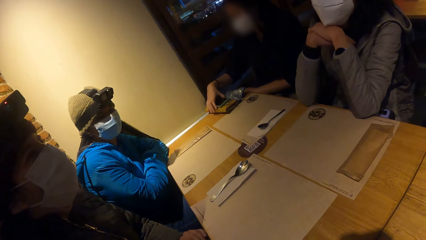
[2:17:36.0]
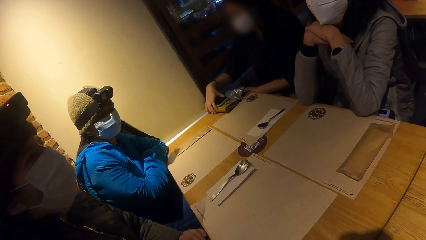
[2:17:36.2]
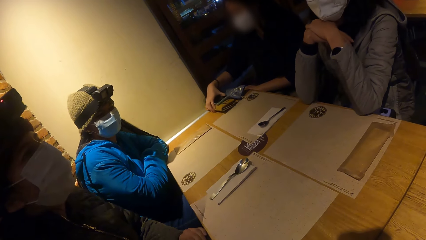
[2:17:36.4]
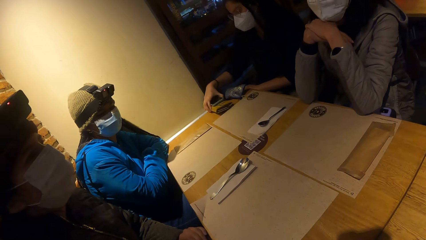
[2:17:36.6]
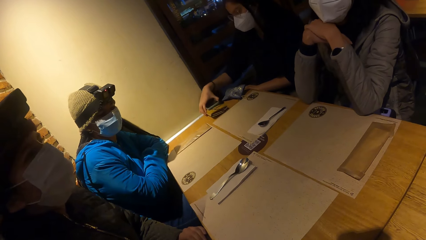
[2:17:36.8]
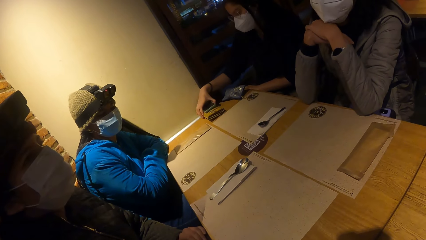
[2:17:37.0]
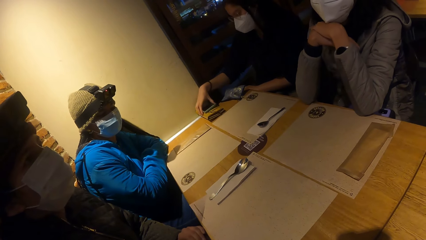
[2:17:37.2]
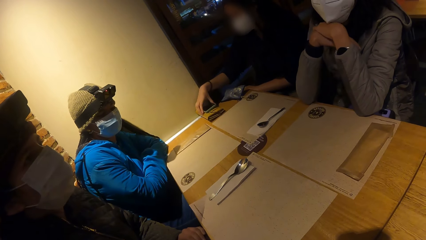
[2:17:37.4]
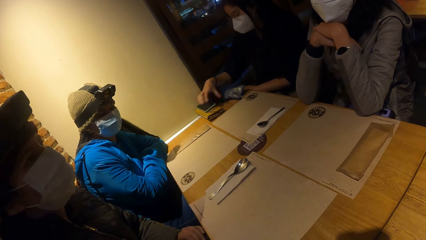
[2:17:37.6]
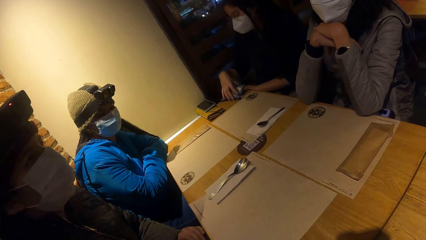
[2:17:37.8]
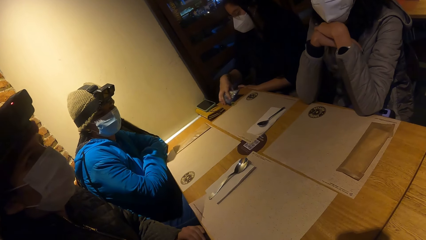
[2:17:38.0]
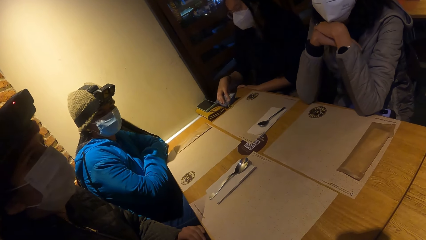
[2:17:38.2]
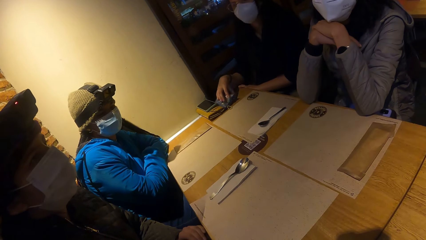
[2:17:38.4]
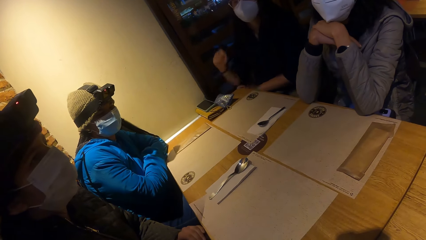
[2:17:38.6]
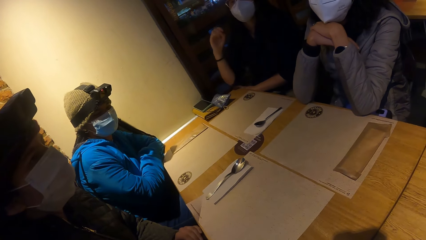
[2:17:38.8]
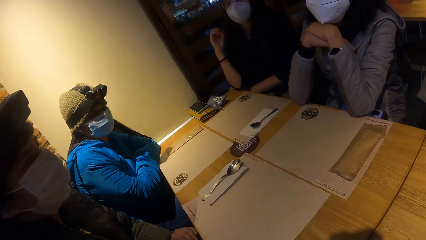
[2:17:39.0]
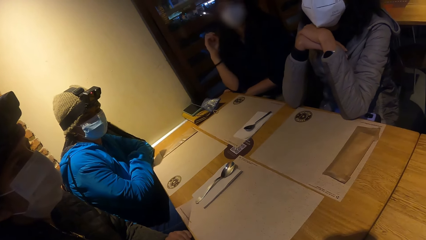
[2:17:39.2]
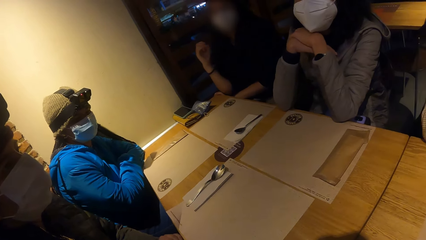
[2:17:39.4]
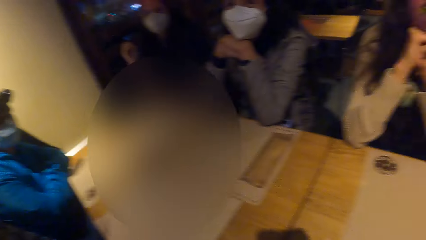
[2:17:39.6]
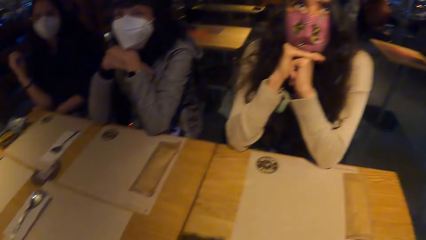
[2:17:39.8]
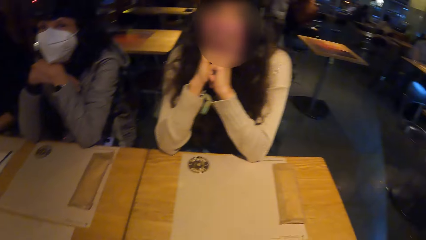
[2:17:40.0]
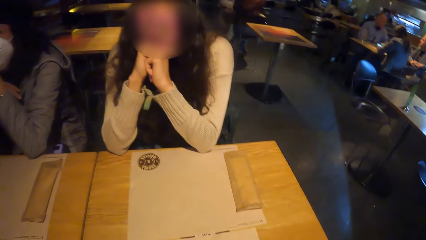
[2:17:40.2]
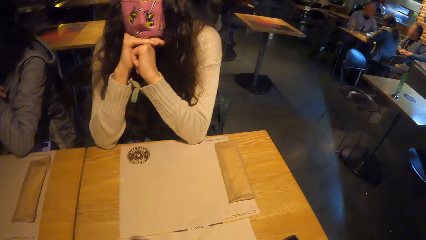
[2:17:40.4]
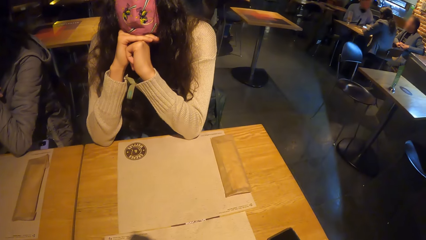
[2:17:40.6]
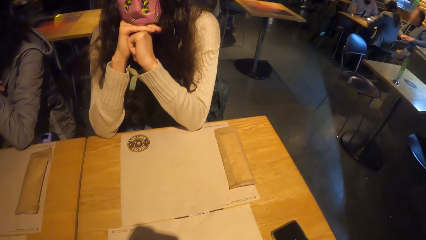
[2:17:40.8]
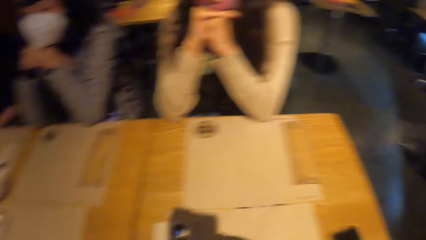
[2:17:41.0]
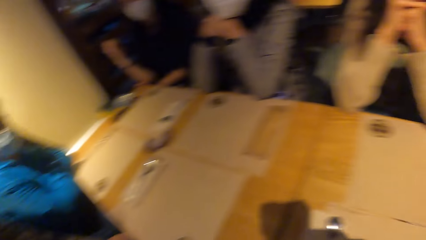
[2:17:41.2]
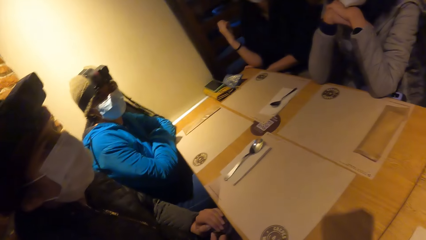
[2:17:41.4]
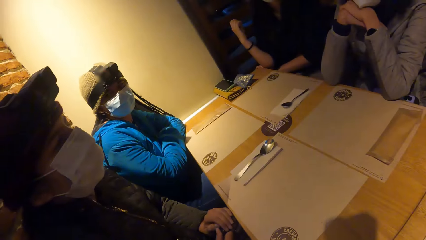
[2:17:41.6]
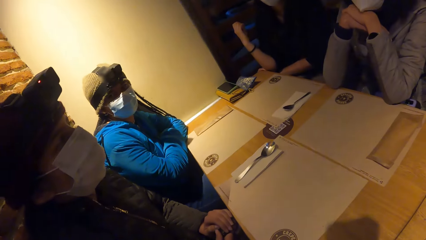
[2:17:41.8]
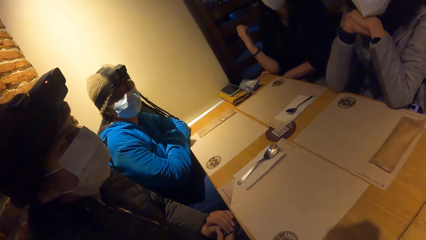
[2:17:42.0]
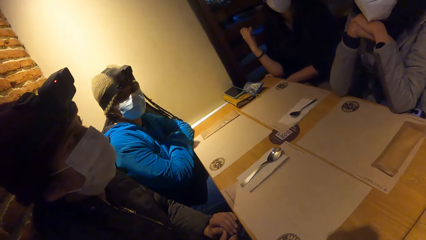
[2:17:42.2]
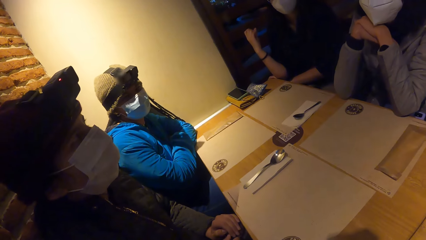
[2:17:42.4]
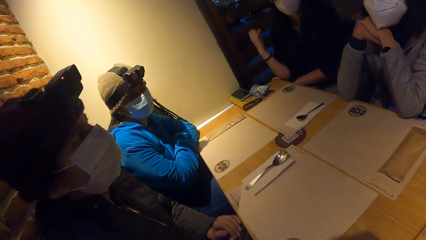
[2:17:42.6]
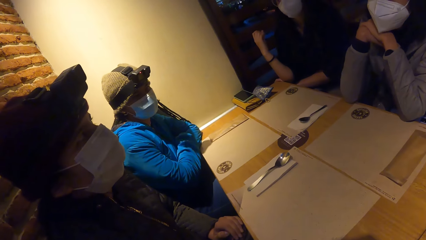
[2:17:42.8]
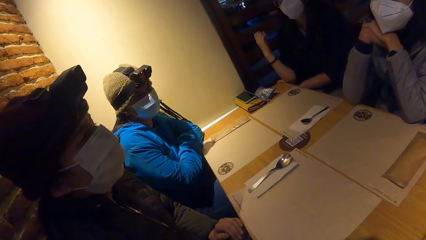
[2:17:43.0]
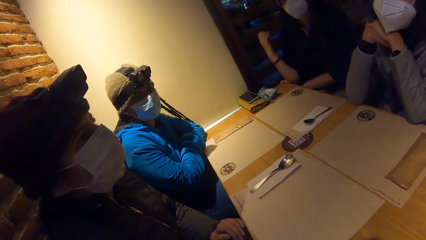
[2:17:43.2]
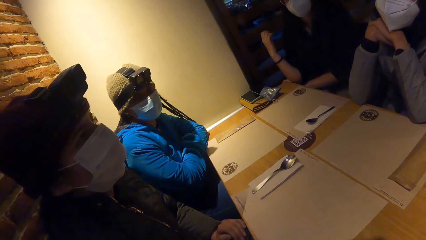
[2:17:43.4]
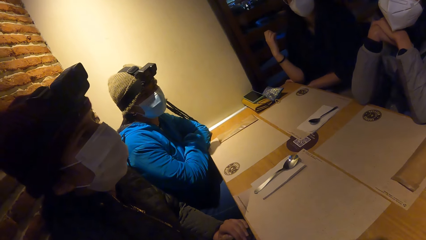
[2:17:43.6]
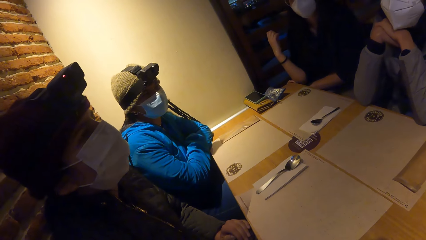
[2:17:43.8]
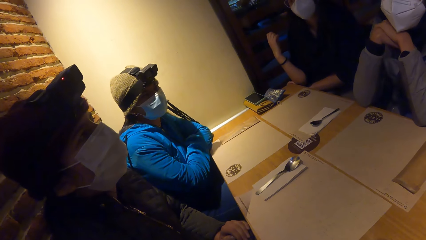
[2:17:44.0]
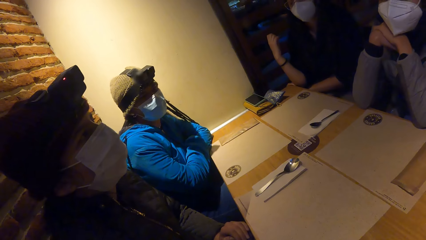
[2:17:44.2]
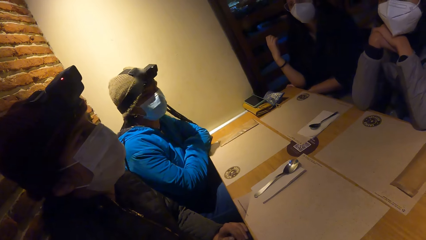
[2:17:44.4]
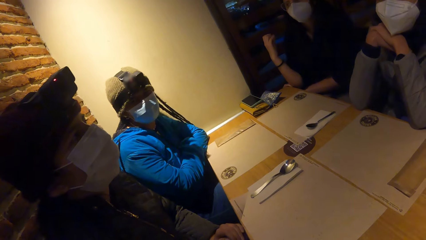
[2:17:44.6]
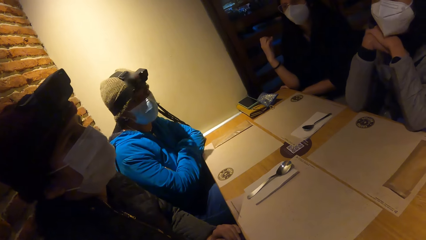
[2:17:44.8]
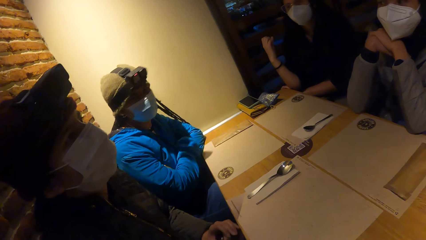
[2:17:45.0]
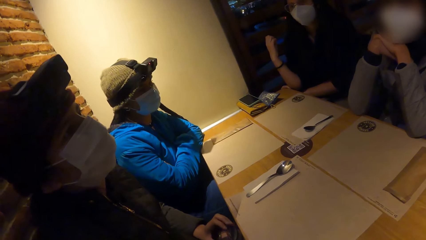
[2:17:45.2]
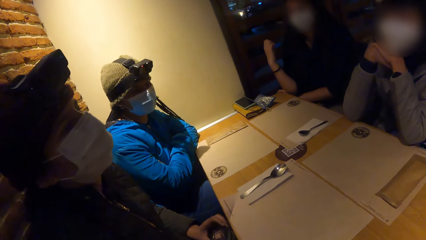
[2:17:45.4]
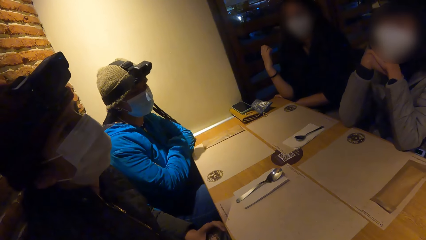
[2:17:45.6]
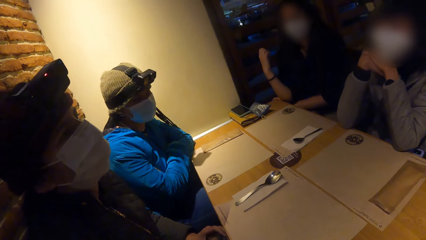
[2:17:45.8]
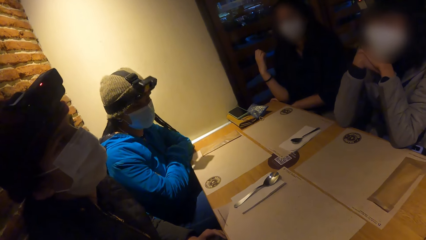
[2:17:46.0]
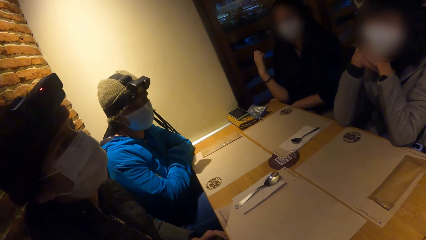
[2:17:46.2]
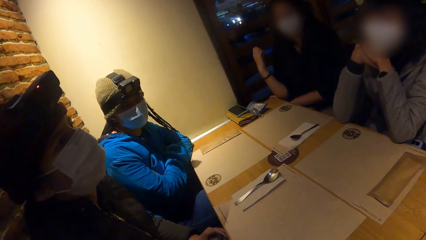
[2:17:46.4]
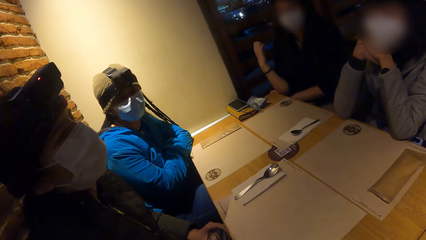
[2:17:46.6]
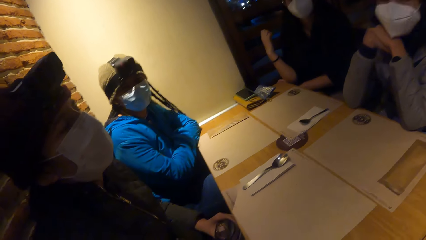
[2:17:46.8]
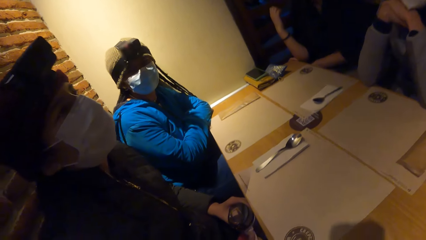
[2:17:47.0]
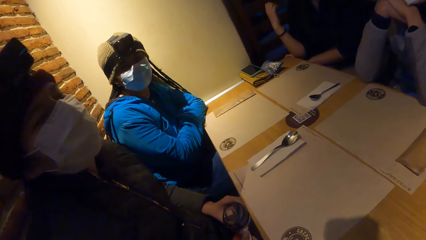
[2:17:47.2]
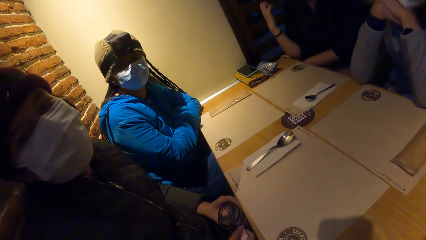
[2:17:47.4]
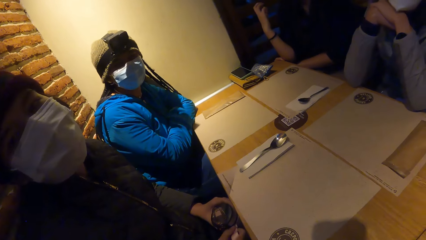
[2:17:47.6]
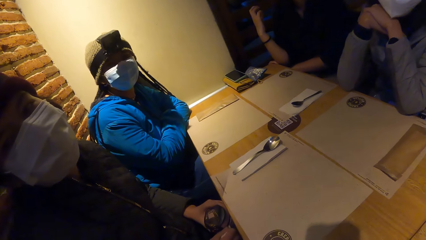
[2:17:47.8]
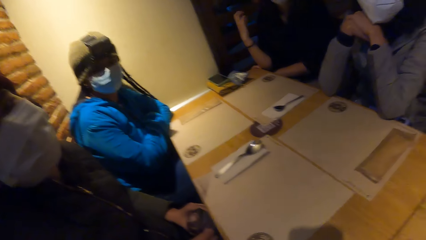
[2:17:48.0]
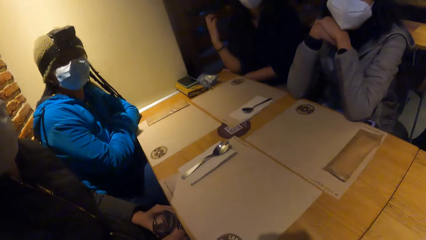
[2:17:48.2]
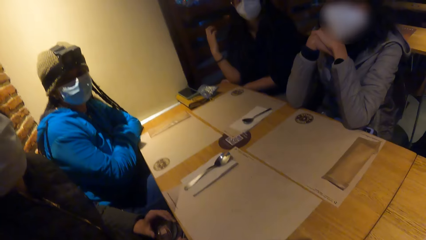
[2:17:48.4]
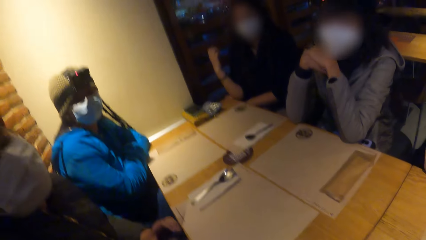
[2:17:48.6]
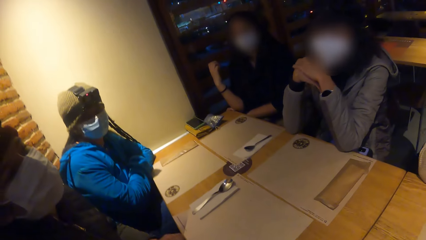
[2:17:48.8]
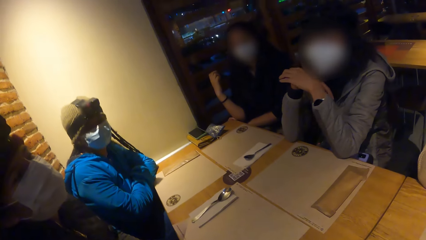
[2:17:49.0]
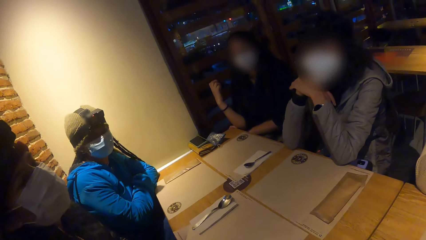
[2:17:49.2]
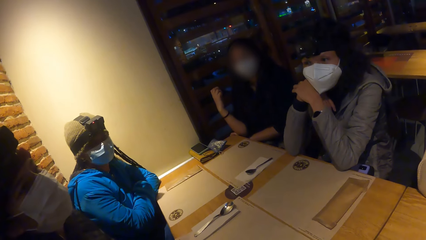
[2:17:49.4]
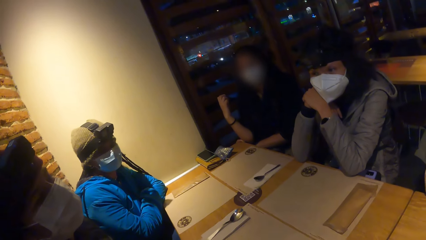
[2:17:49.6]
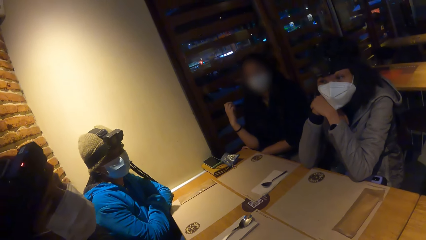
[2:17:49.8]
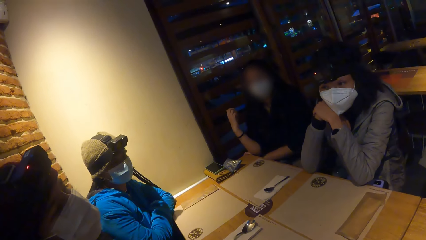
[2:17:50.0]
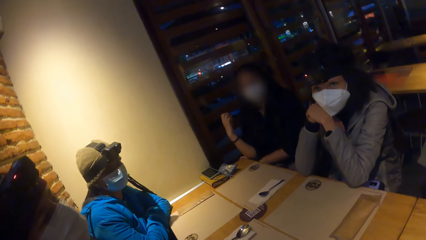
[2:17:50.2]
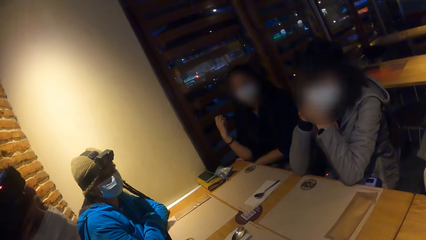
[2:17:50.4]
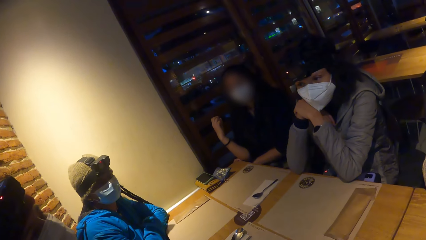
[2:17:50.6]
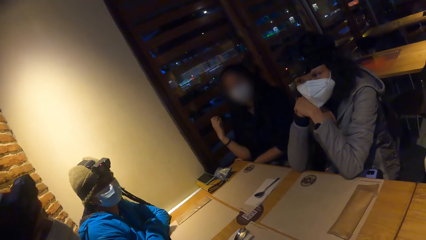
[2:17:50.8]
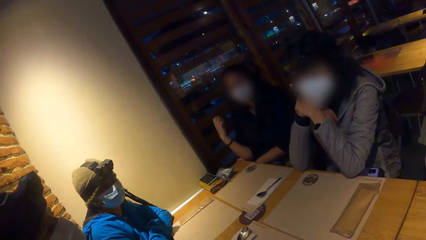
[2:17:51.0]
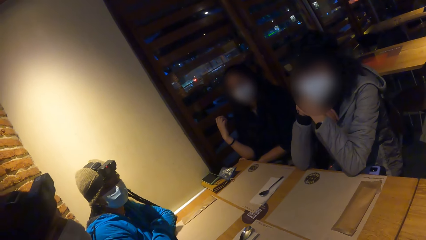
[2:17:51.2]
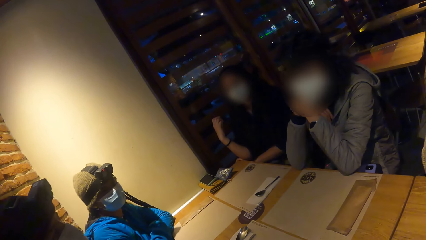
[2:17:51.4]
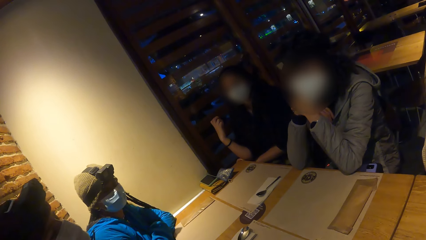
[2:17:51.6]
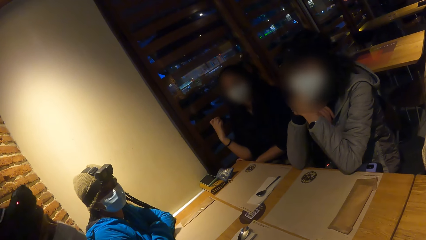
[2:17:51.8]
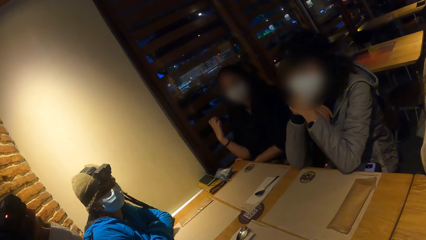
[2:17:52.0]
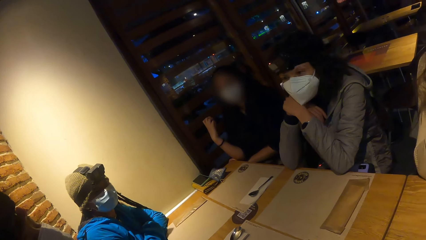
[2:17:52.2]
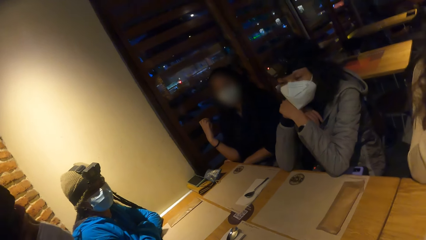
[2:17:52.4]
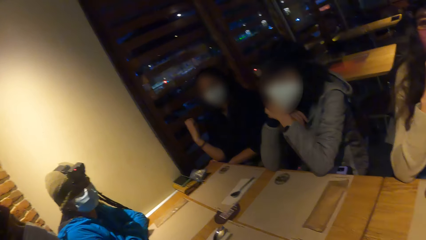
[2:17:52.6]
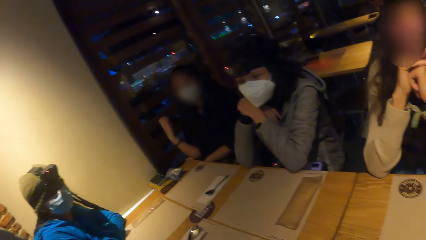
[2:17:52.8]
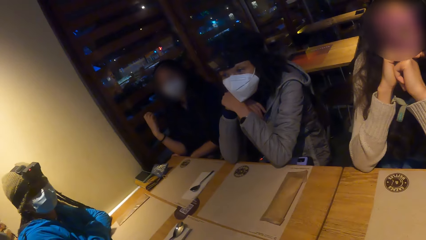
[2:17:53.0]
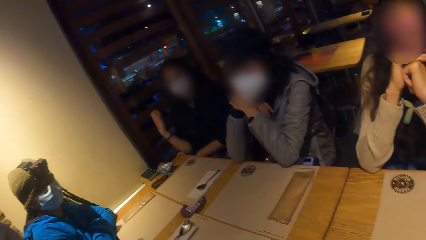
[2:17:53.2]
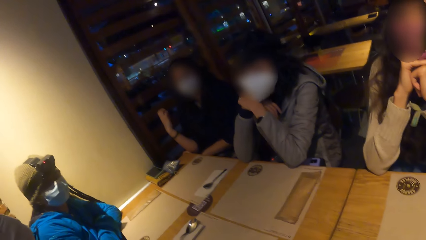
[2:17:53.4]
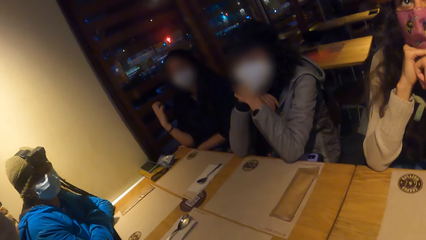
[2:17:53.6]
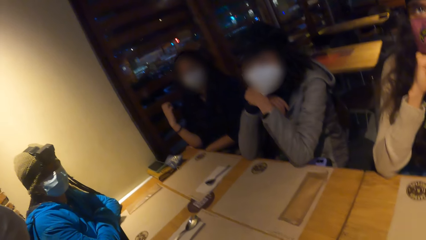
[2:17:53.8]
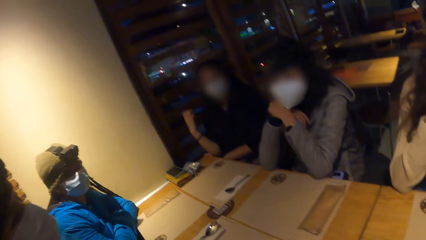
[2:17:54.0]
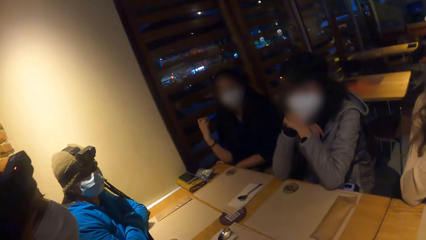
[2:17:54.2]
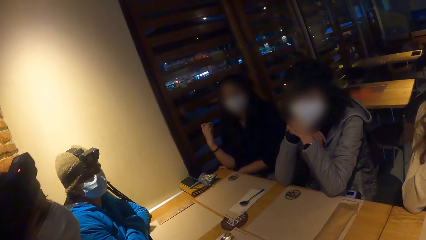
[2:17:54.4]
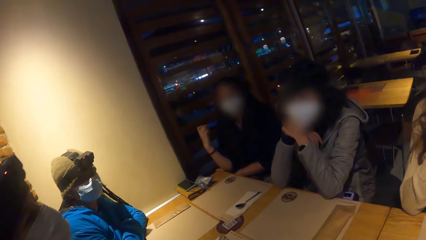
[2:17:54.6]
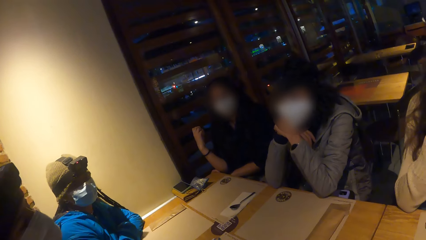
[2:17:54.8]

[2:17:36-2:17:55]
The woman moves the purse or phone on the table with her right hand. The woman moves the purse on the table with her right hand. The camera wearer looks around. A person converses with another person. A third person converses with the second person.
